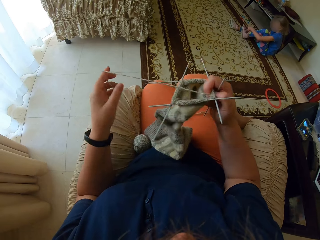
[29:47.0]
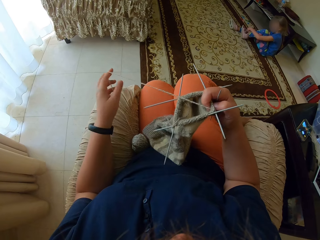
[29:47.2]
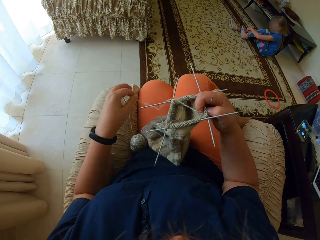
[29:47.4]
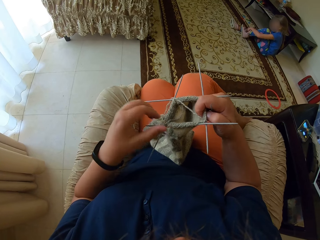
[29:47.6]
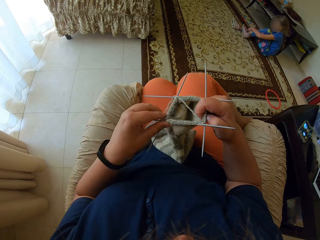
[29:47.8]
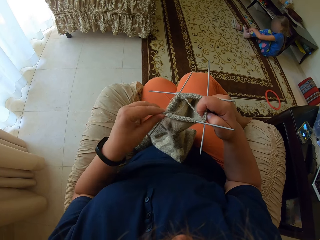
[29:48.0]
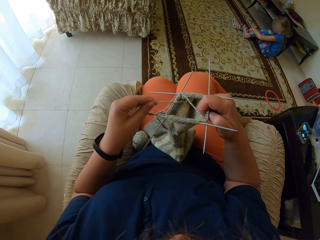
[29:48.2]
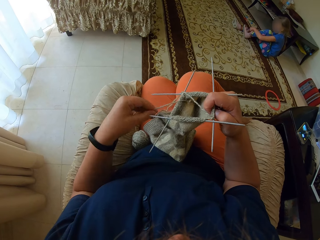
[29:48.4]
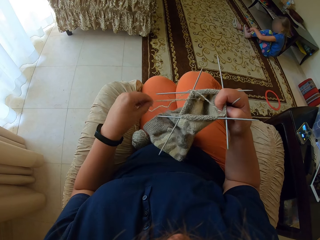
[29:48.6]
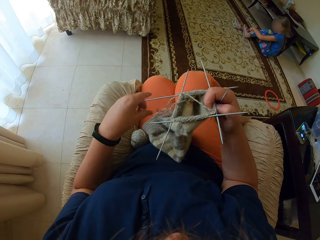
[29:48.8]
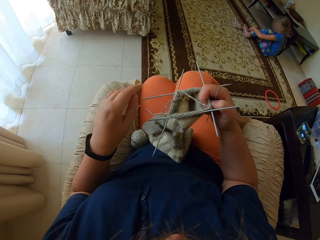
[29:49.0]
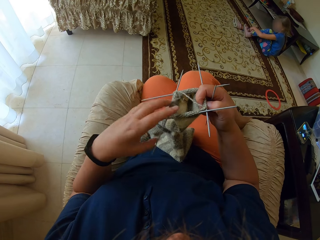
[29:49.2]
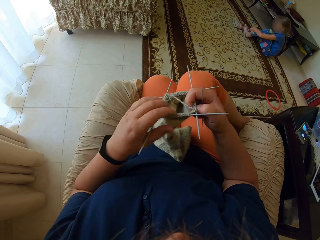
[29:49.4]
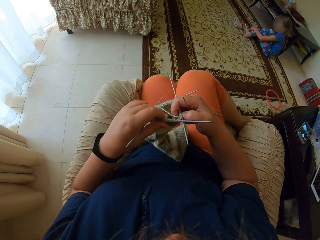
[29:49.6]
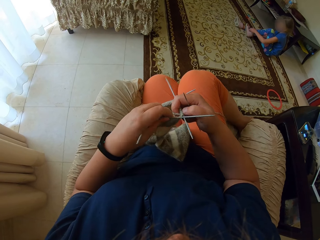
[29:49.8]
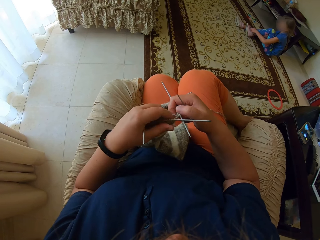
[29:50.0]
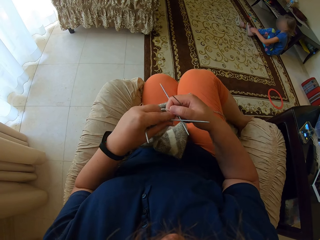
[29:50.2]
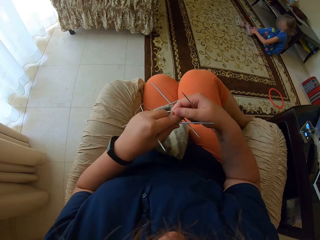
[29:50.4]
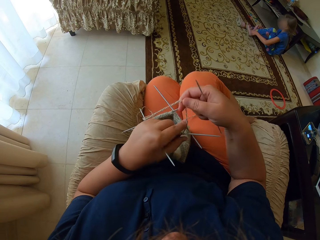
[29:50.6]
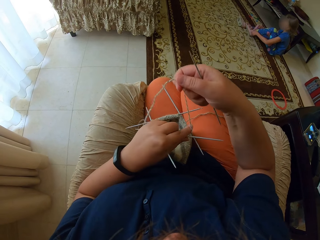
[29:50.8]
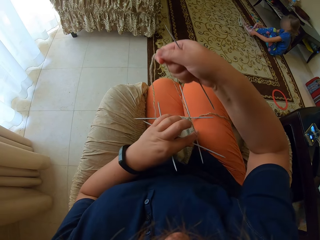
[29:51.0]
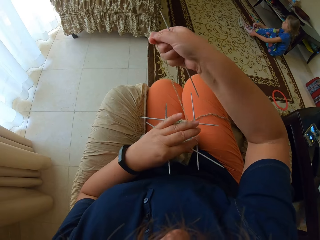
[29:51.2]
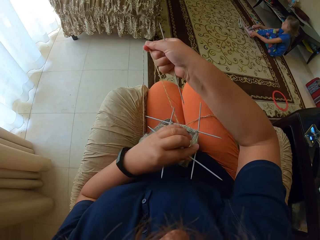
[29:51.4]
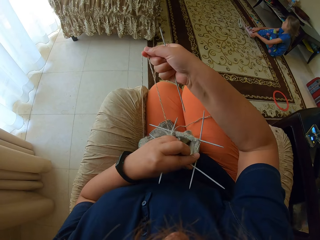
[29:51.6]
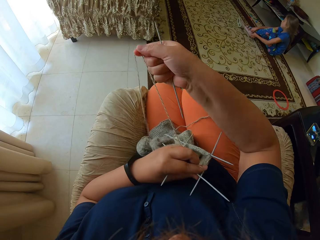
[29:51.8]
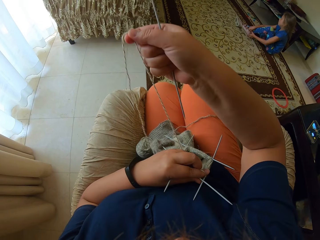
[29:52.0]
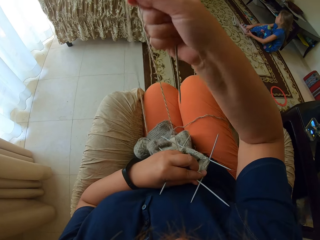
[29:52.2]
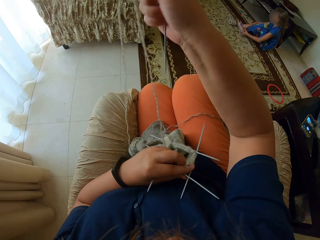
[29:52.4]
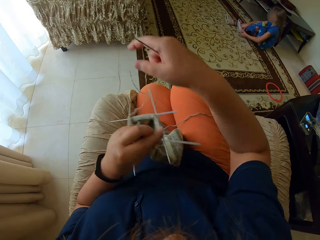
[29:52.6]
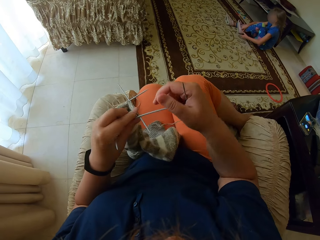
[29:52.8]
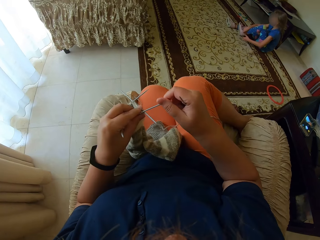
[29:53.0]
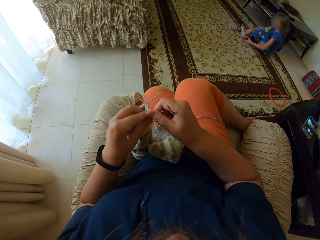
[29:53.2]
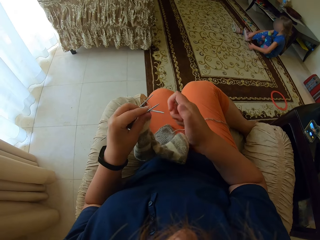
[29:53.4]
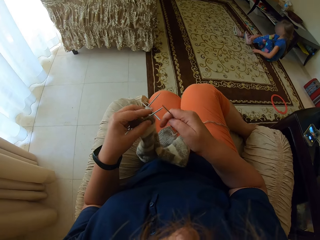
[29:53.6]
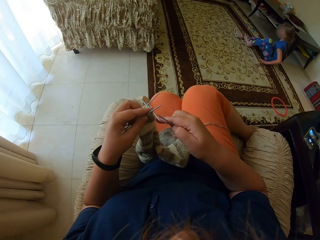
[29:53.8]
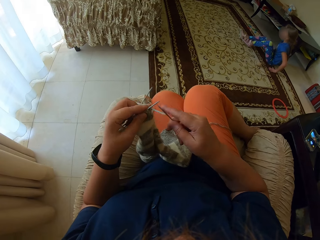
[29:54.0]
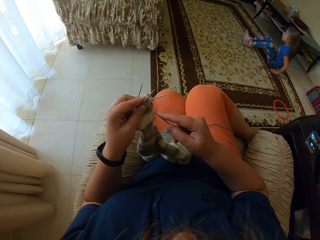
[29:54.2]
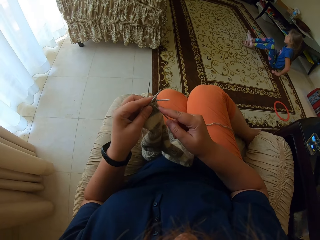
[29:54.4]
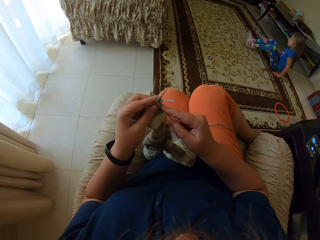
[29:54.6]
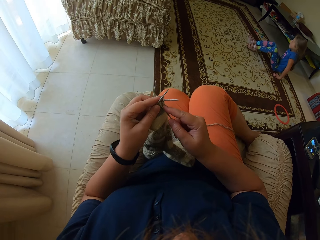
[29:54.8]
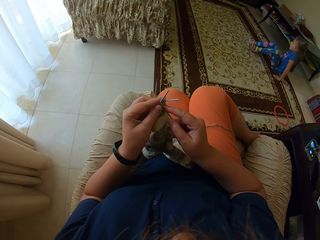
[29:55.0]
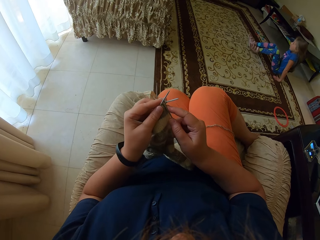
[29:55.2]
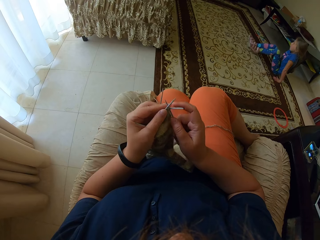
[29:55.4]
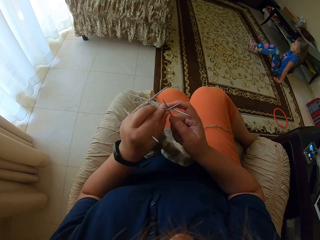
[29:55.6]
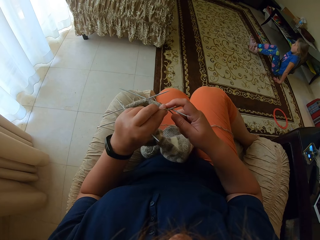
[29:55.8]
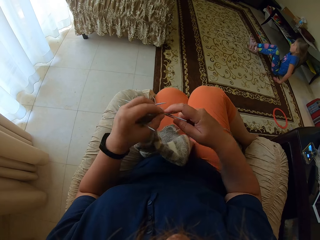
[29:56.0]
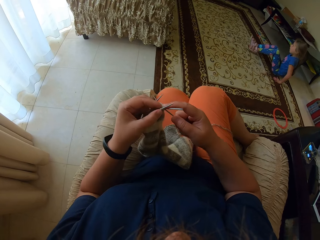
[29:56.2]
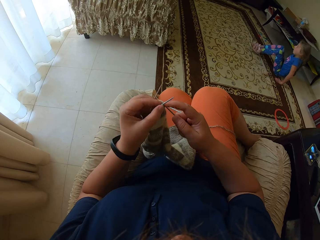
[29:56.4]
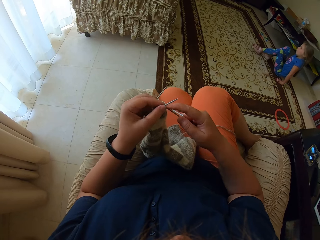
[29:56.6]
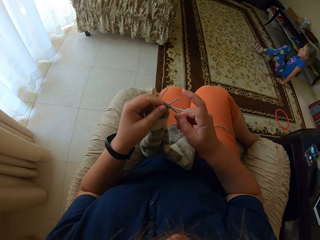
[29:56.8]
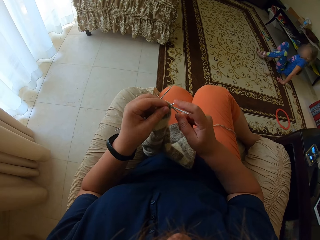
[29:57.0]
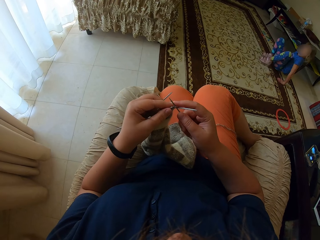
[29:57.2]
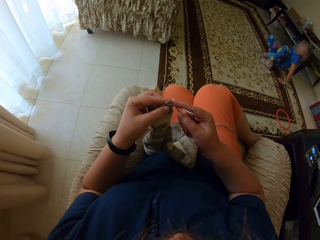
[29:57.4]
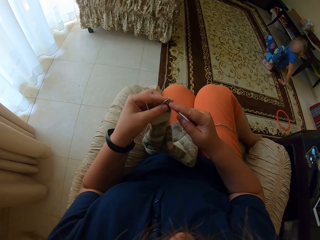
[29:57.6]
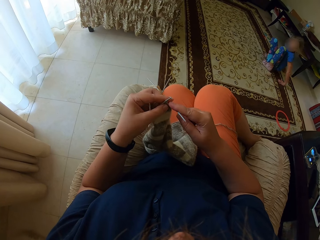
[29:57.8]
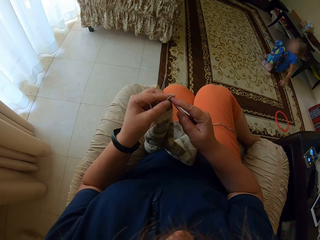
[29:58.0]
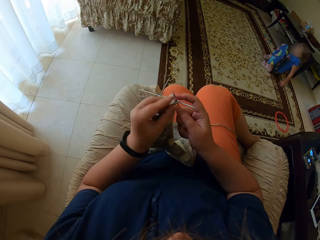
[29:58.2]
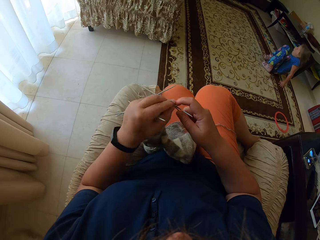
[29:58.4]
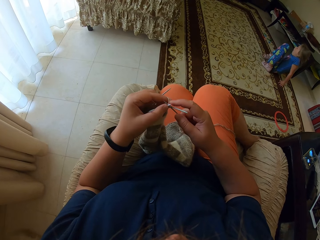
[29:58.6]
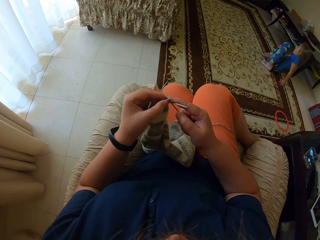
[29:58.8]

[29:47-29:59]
The camera wearer unrolls yarn from the hand. They straighten the yarn. They knit a fabric with straight needles.

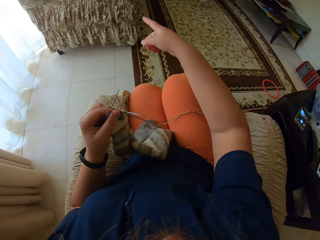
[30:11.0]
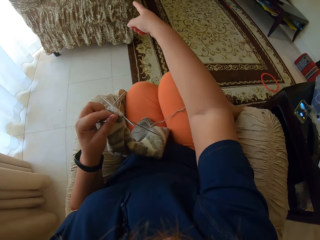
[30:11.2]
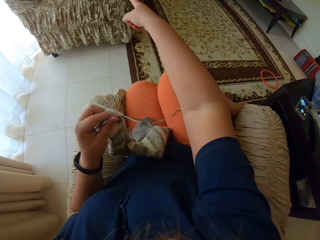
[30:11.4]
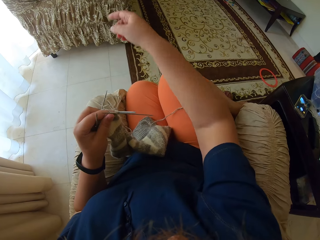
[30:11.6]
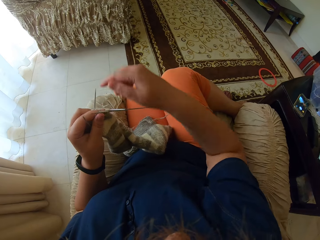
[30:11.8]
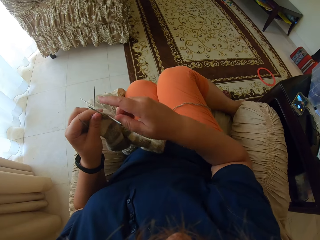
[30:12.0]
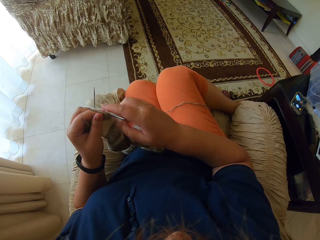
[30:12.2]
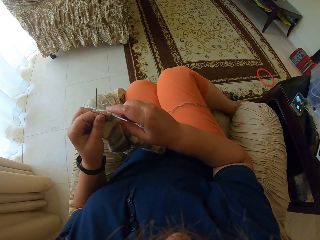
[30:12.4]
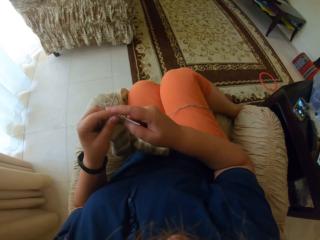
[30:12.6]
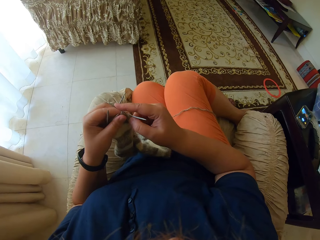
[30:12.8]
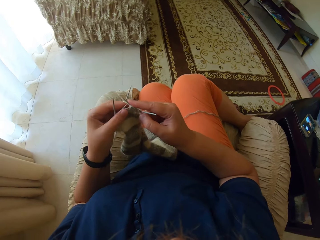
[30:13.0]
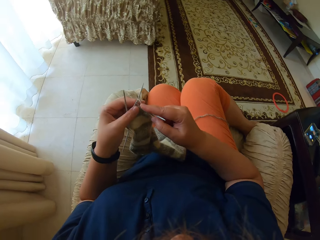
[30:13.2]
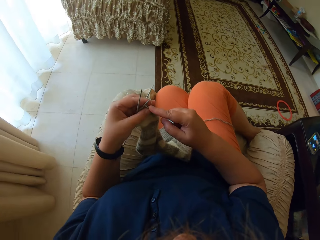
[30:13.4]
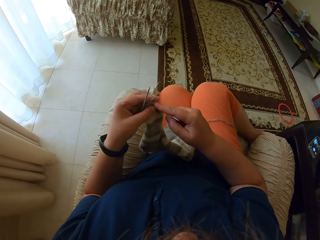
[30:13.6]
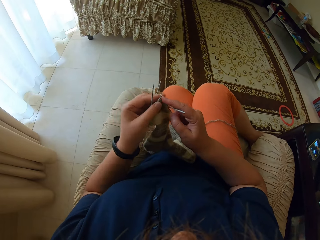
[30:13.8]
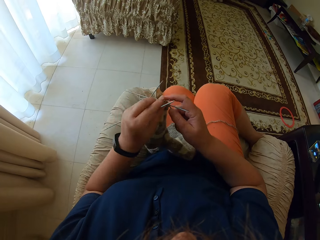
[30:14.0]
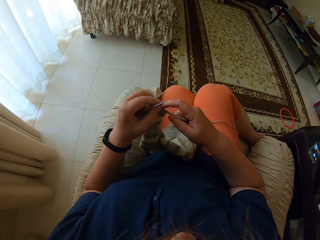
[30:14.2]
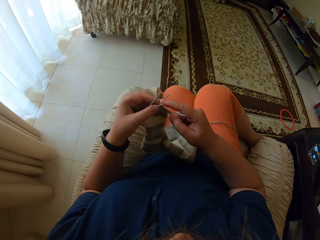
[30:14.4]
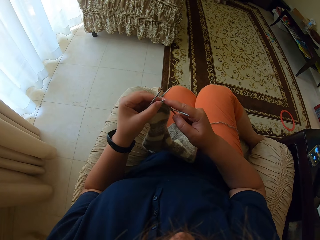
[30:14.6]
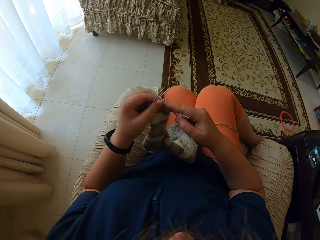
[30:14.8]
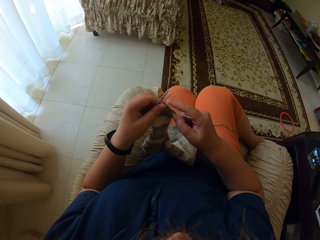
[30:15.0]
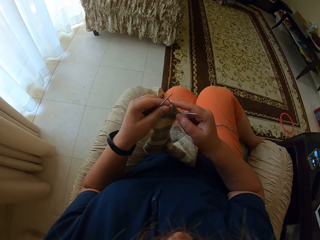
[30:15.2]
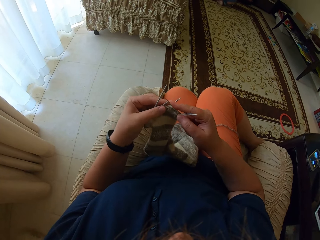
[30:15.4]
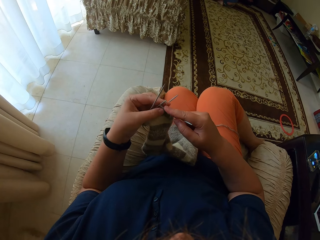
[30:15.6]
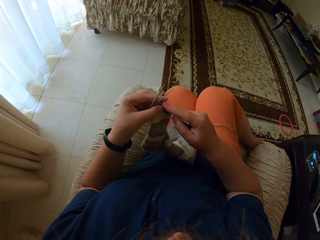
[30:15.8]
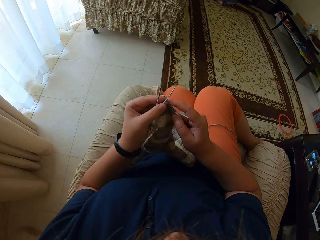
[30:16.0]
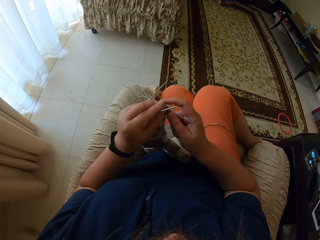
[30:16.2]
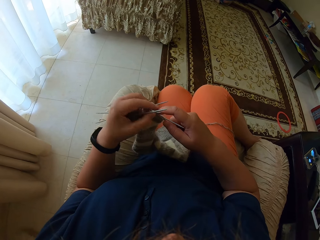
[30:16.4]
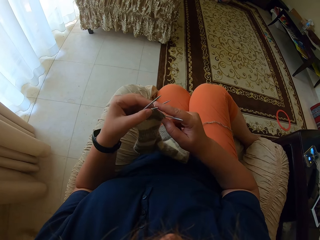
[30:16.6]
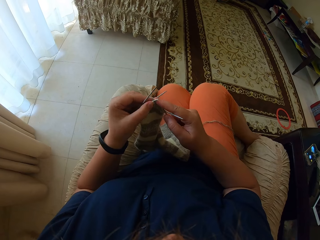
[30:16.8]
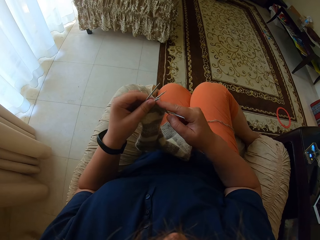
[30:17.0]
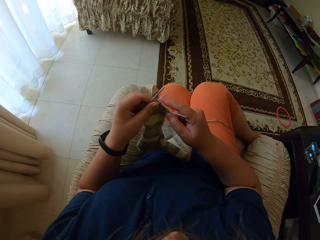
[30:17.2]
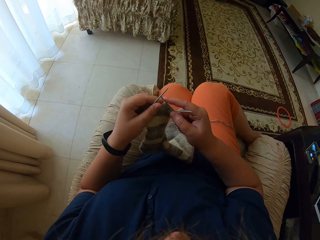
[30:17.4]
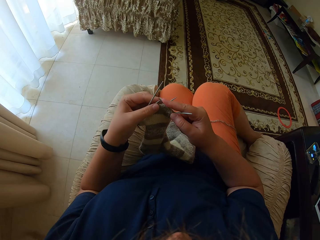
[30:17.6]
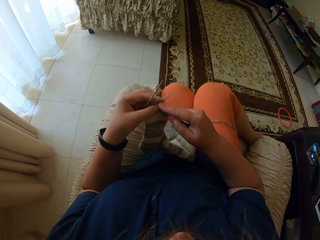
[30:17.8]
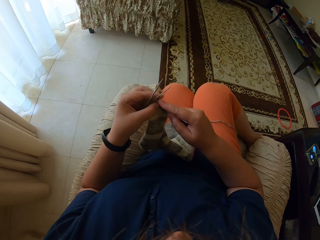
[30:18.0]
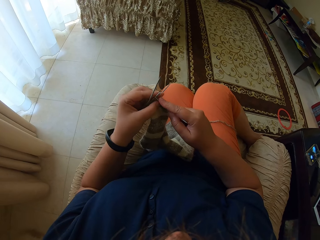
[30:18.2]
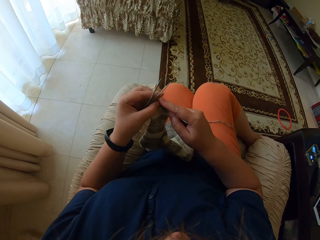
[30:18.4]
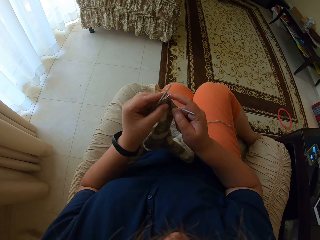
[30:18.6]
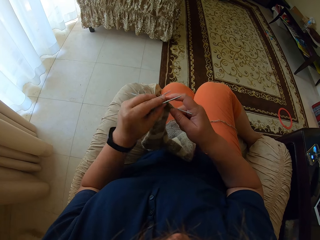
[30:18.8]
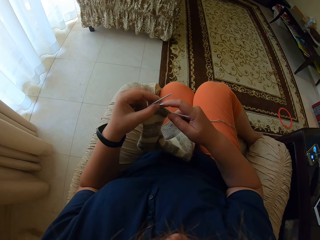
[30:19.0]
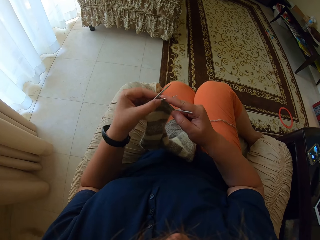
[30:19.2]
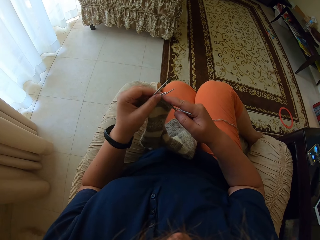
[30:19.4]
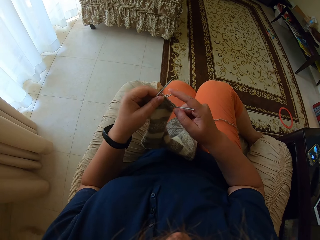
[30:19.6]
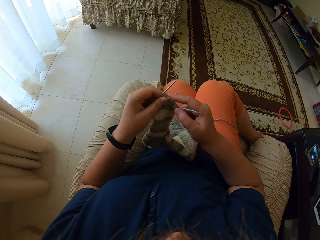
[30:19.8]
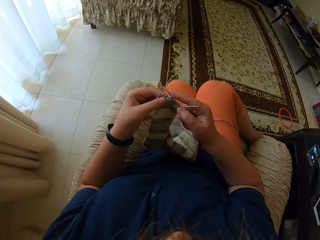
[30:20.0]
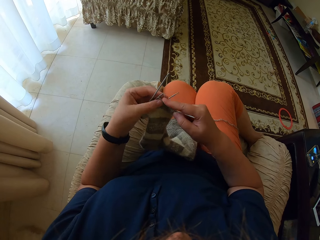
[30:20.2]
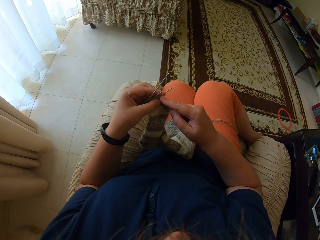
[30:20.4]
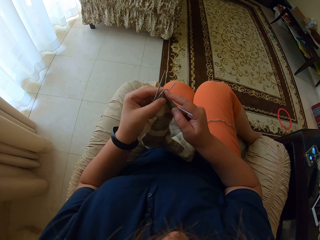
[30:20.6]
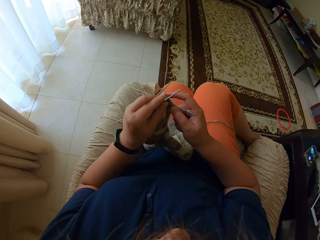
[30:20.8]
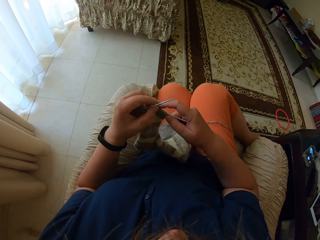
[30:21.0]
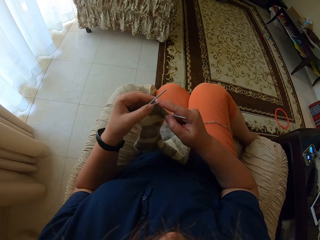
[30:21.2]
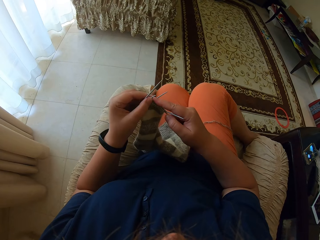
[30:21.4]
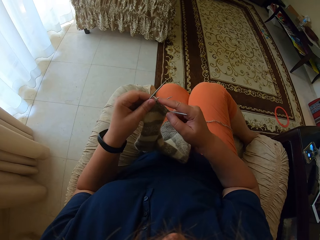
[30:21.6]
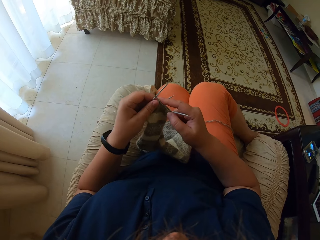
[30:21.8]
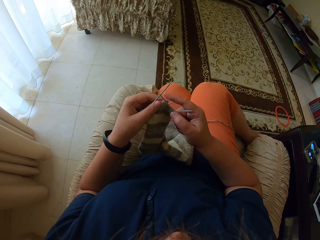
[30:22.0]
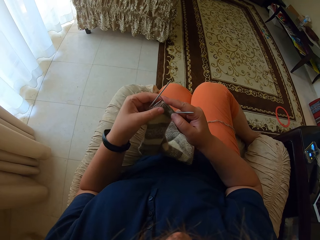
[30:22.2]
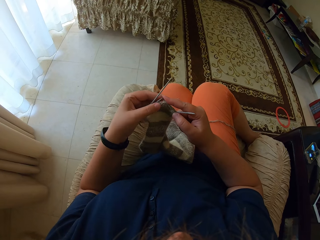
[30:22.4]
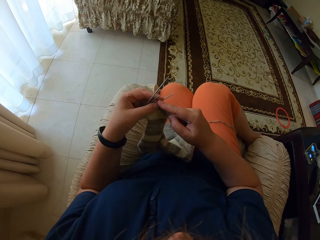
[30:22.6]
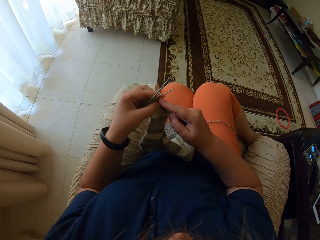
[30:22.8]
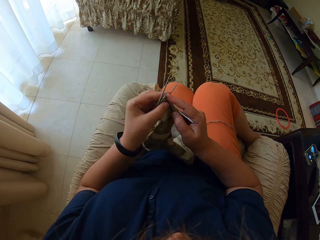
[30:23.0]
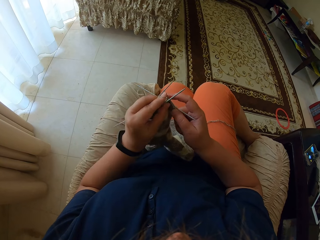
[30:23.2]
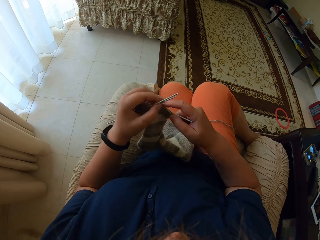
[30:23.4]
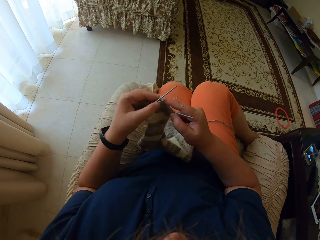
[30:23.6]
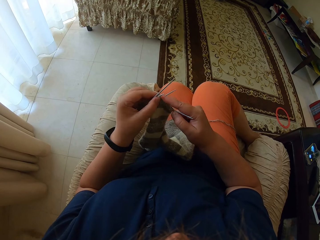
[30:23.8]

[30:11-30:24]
The camera wearer points with the right fingers. They knit a fabric with straight needles.
